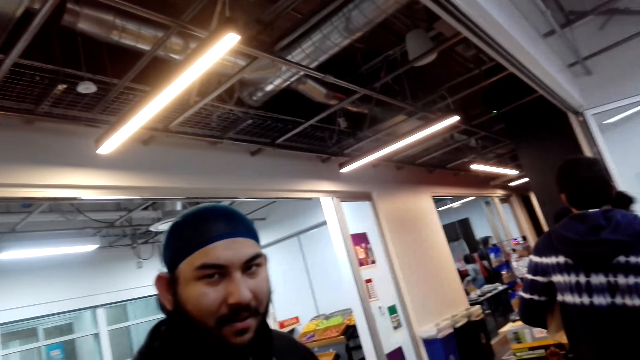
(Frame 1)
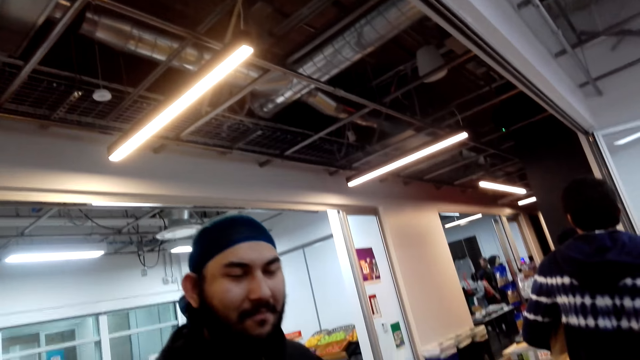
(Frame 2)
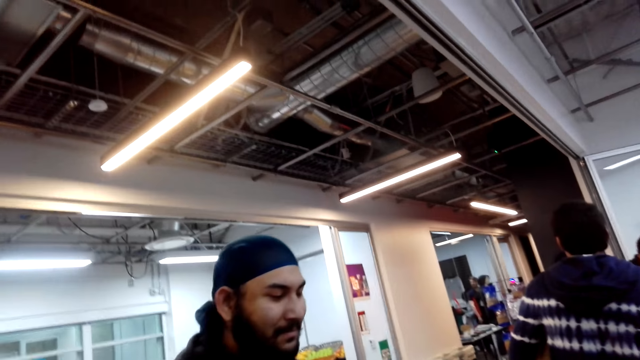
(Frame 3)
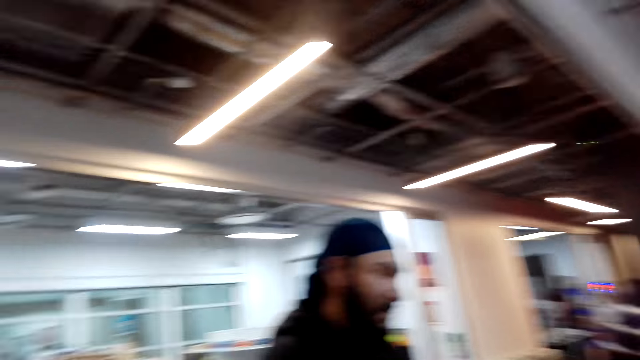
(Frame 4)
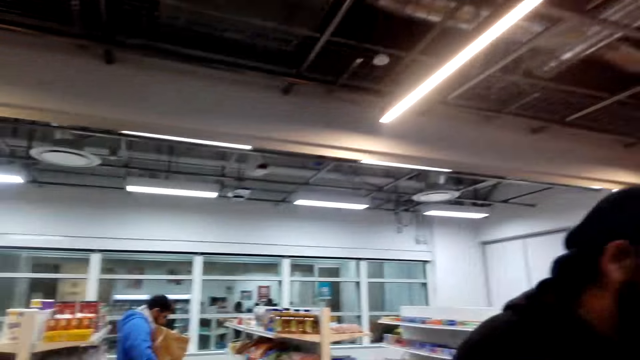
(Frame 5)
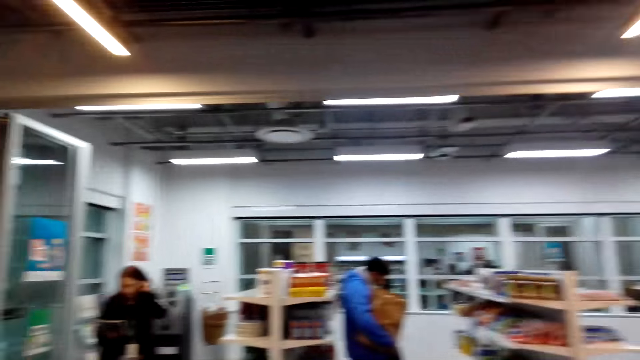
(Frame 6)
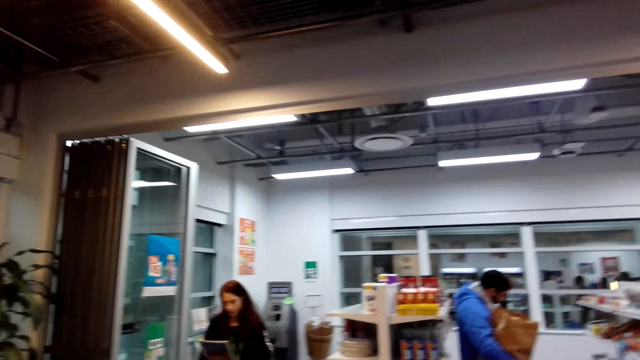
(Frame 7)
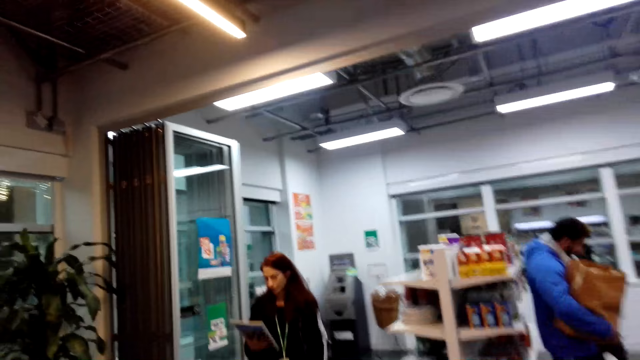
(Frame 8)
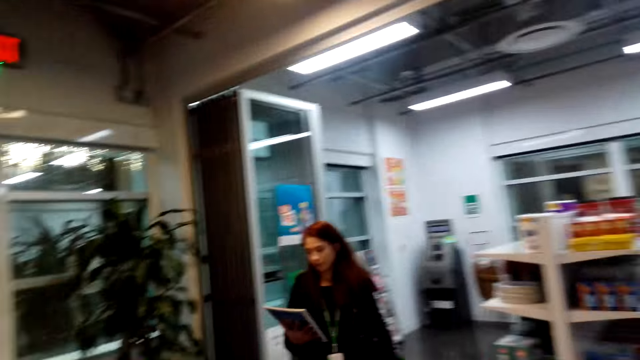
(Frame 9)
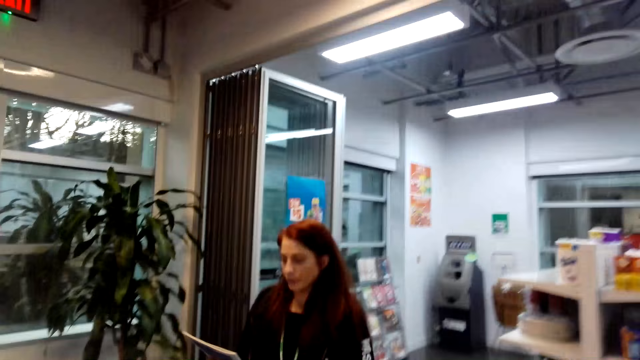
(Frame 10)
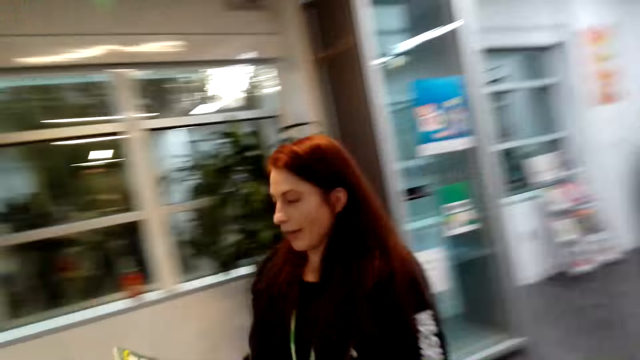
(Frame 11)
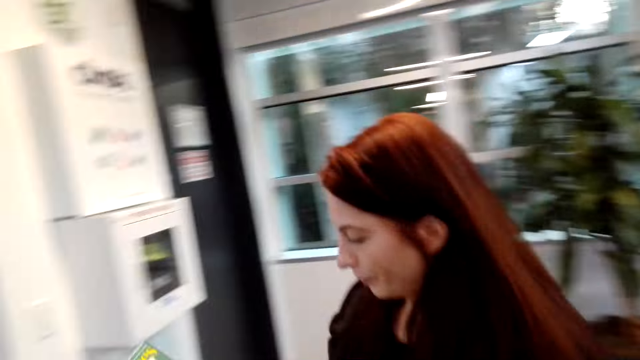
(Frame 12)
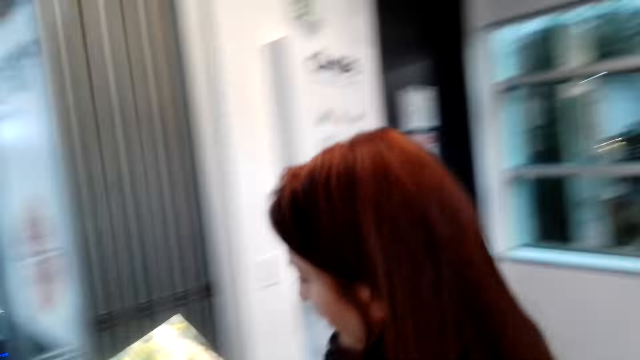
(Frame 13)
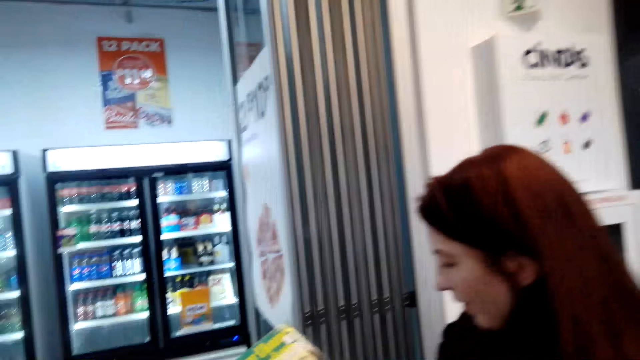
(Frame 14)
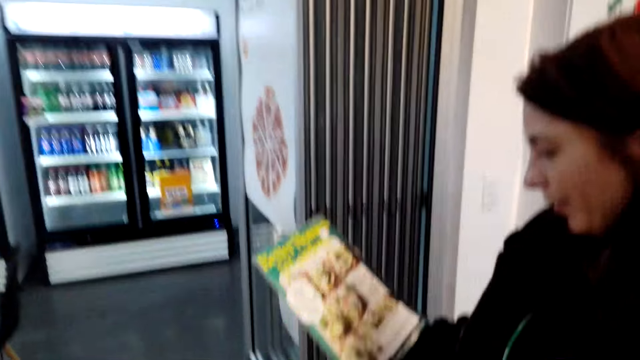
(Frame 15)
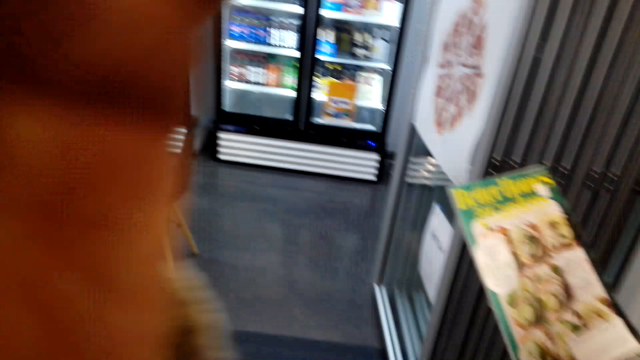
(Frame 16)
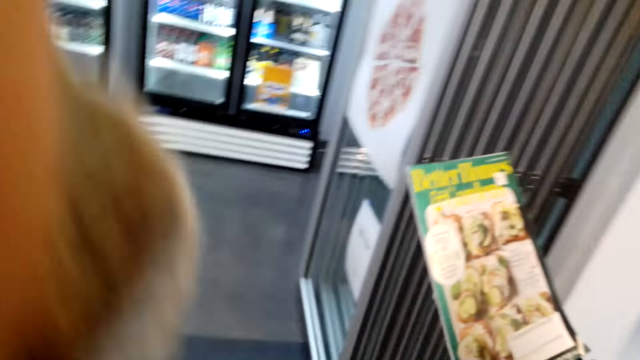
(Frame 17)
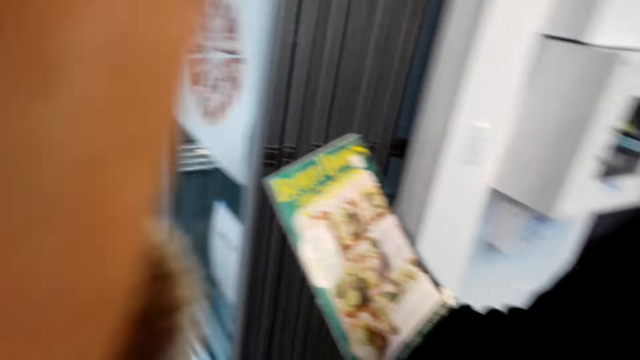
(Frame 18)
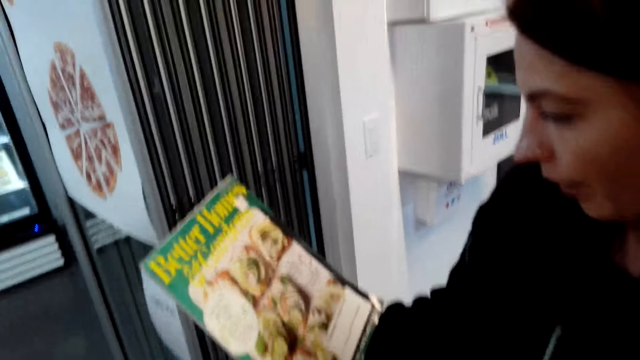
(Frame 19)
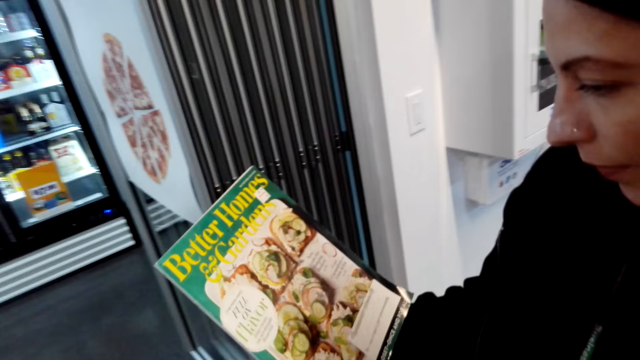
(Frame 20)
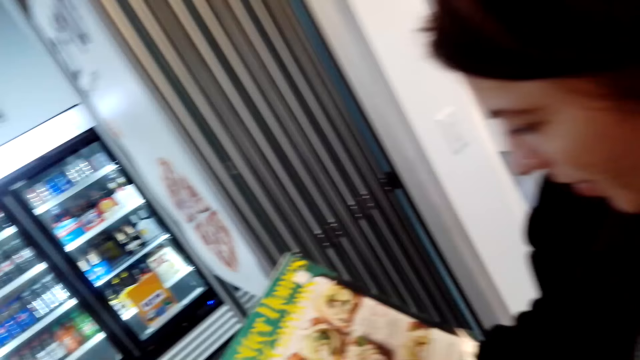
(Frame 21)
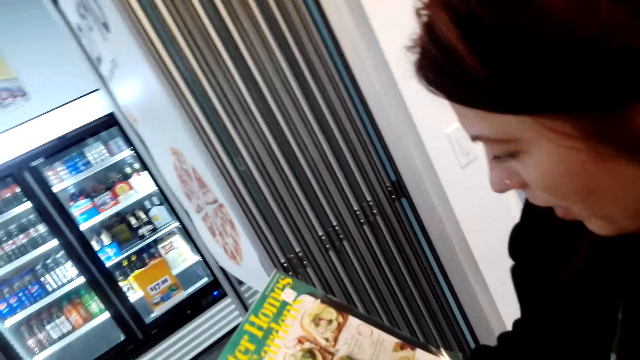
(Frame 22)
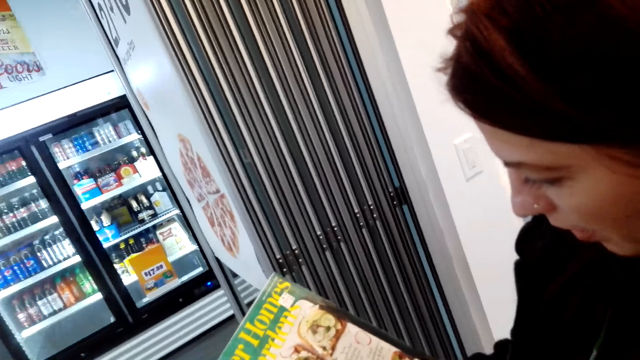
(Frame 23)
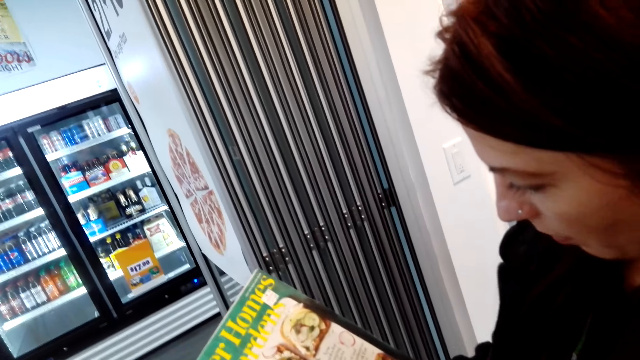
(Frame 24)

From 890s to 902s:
A person looks at another person. The camera wearer turns around. A third person holds the pamphlet. The camera wearer looks at a woman. The woman walks with a magazine. The camera wearer converses with the woman. The woman holds the magazine. The woman holds the magazine again and reads through the magazine. The camera wearer converses with the woman.

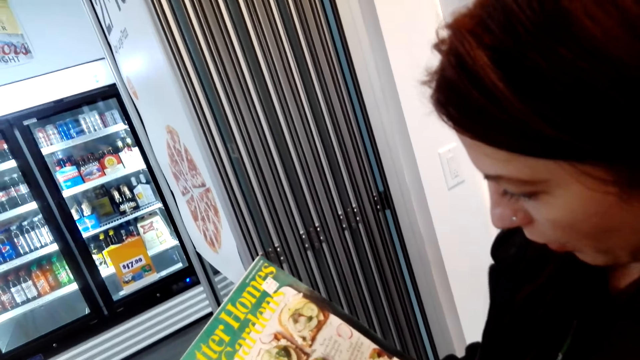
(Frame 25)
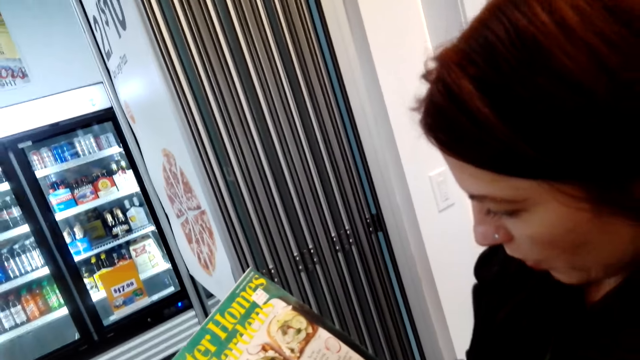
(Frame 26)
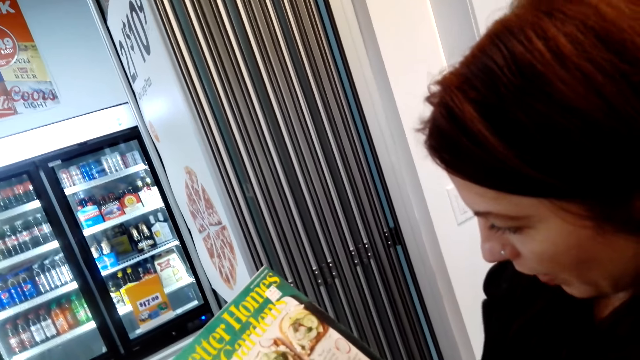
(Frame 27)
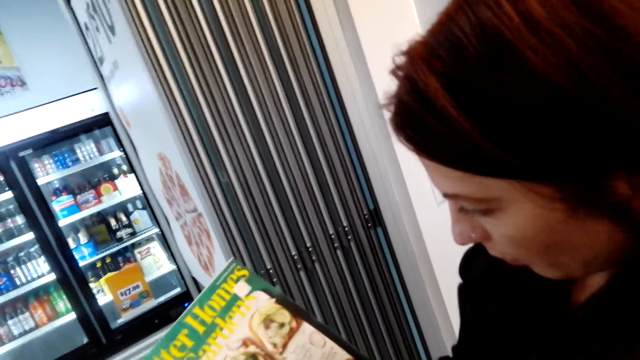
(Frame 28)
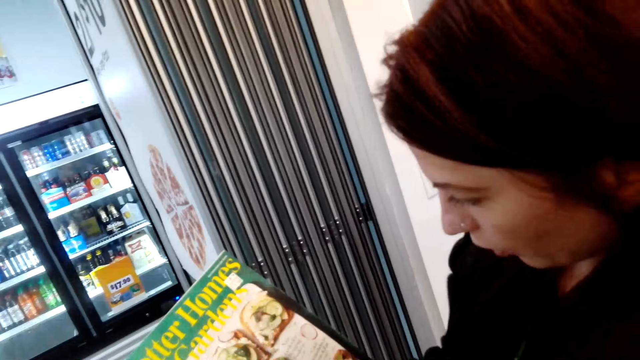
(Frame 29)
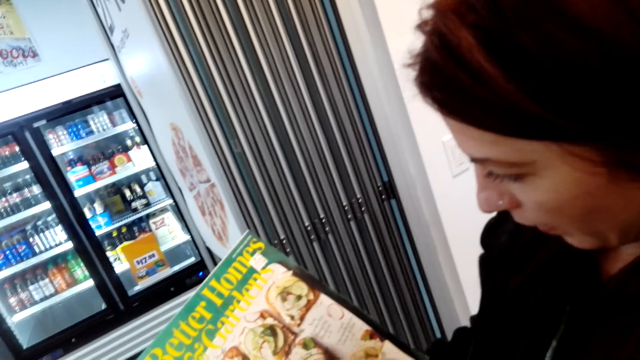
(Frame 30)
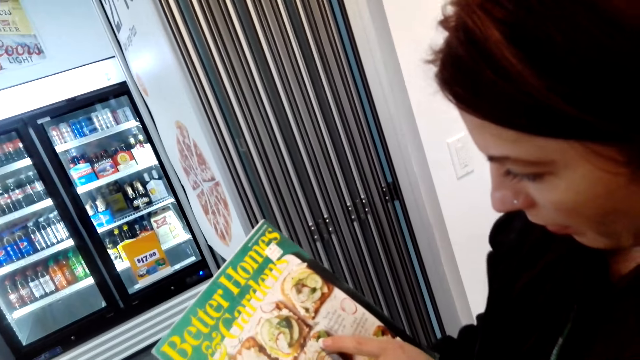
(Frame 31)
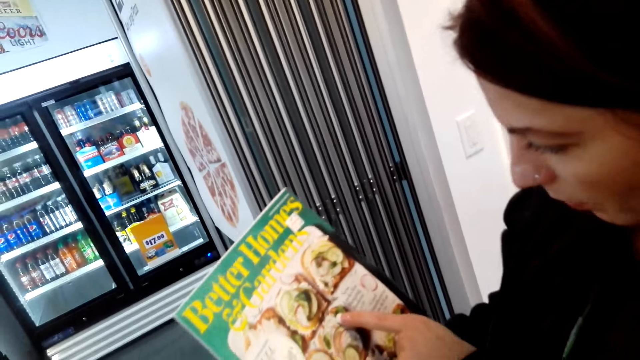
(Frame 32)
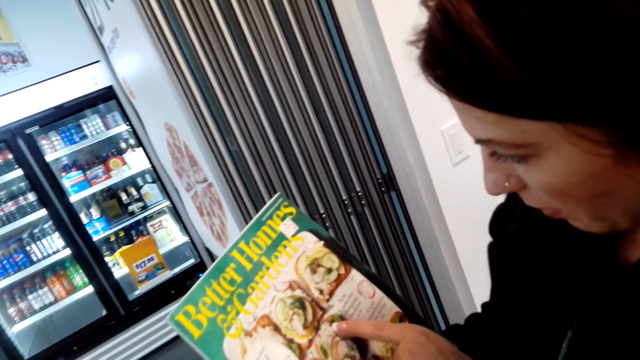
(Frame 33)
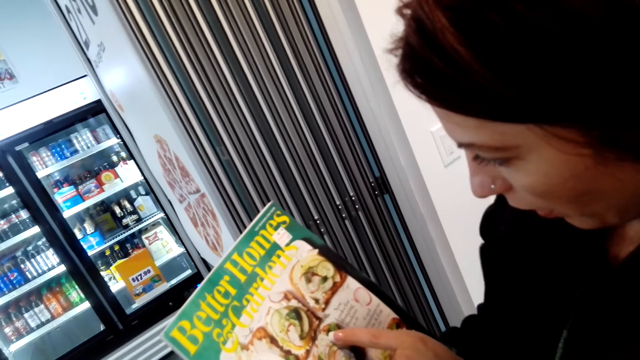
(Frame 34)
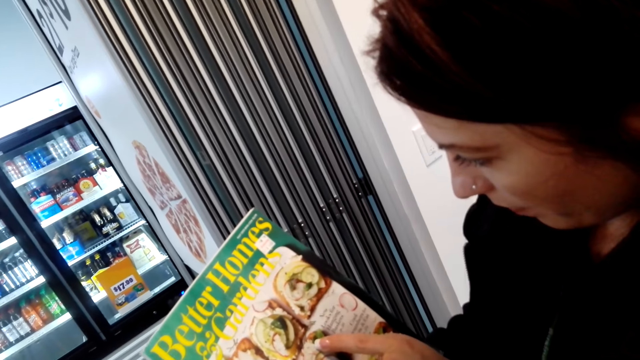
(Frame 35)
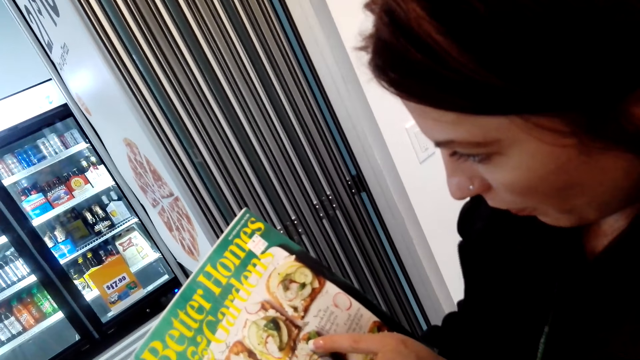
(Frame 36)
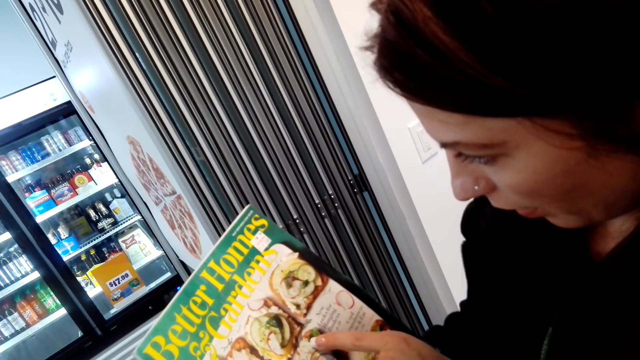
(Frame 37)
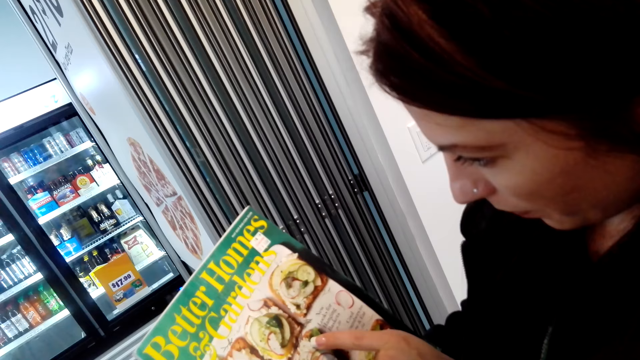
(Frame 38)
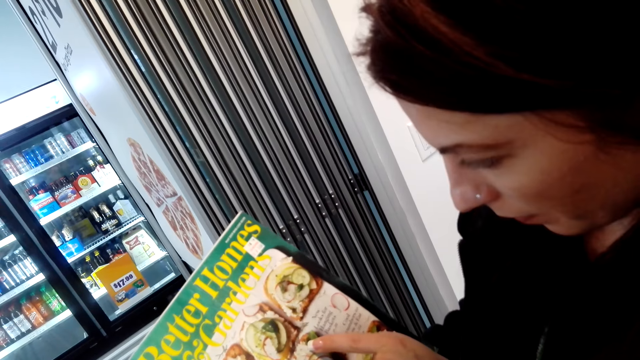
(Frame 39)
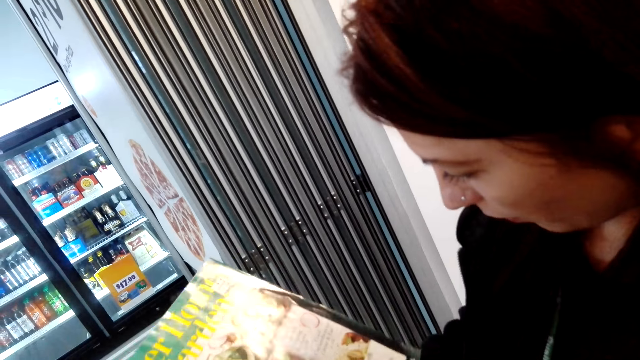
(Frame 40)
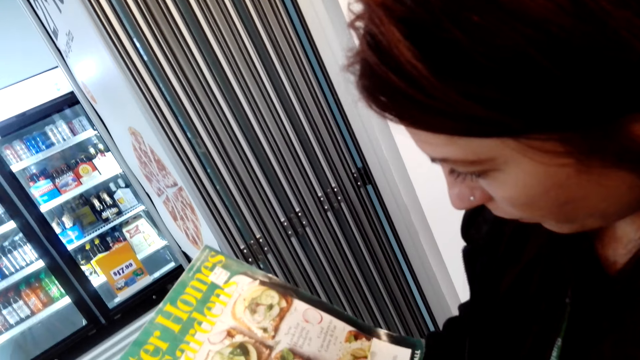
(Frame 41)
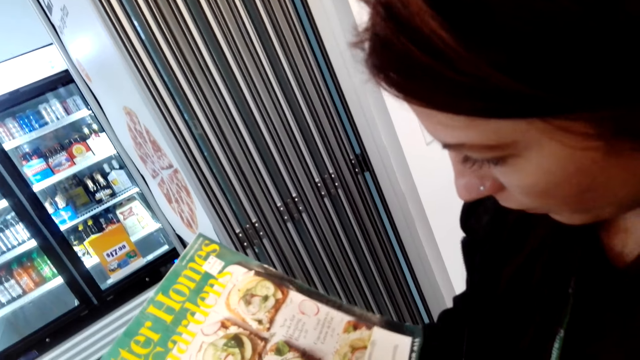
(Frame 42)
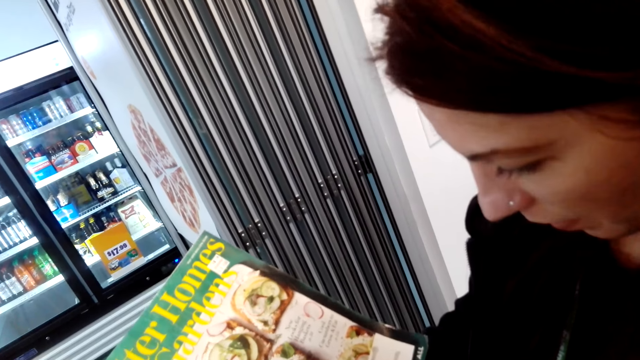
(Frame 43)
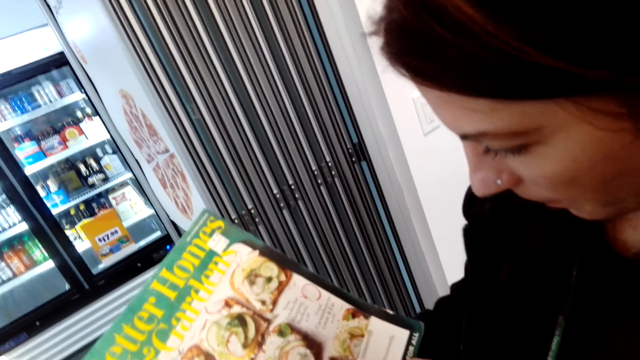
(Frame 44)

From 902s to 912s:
The camera wearer looks on the pamphlet. A person reads on the pamphlet cover.
